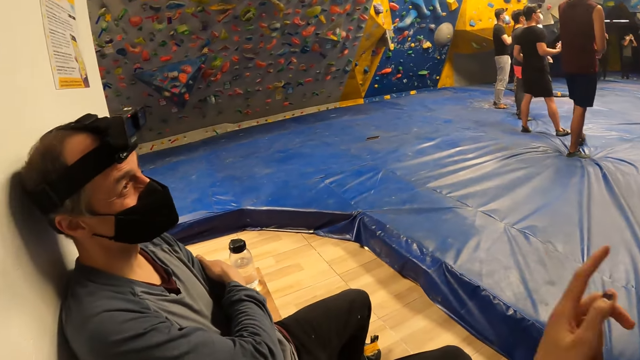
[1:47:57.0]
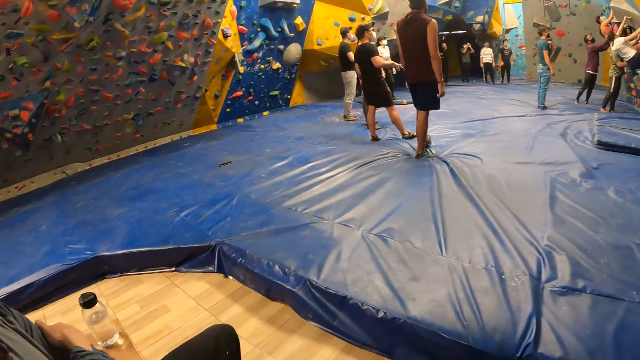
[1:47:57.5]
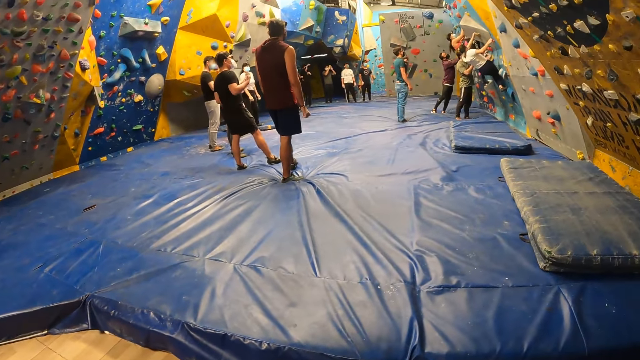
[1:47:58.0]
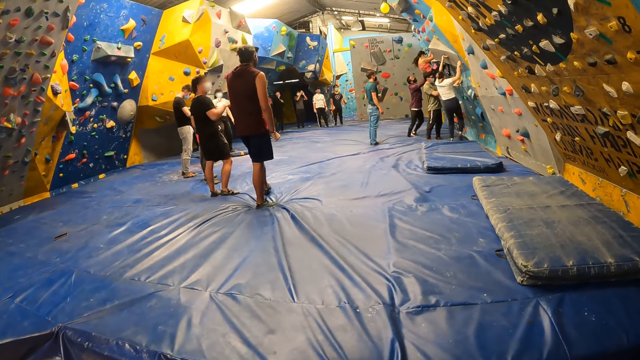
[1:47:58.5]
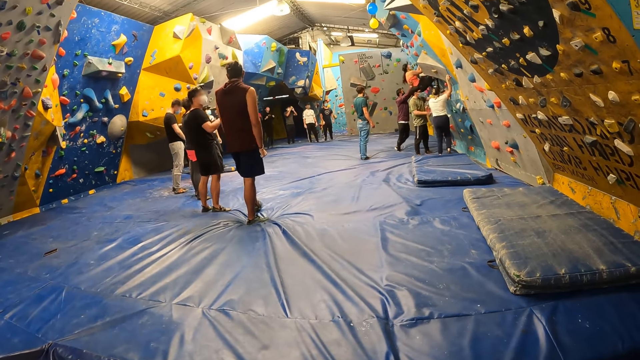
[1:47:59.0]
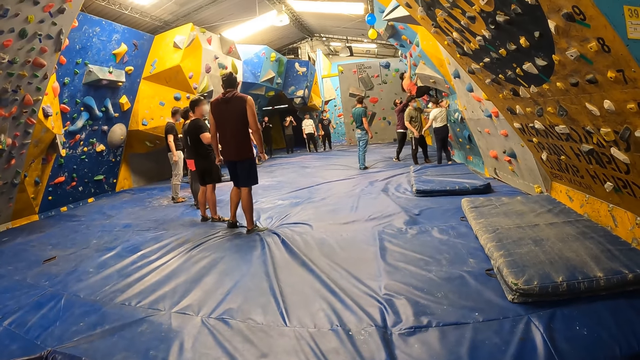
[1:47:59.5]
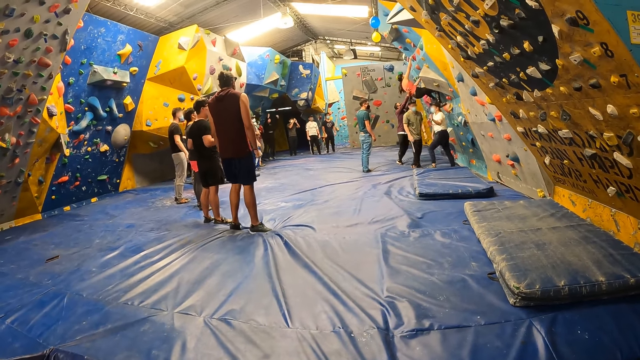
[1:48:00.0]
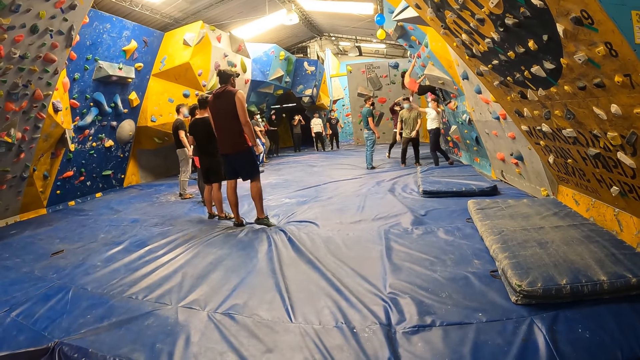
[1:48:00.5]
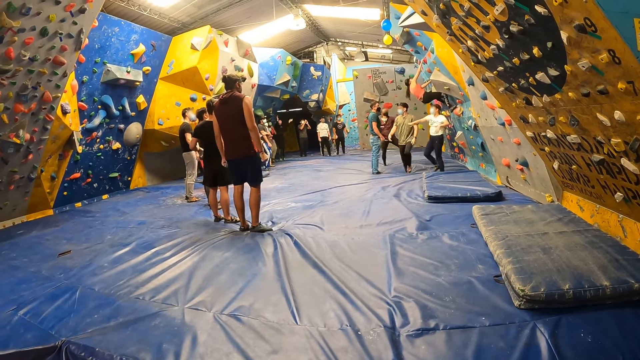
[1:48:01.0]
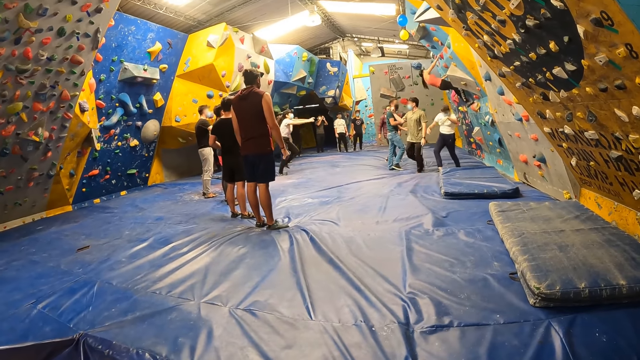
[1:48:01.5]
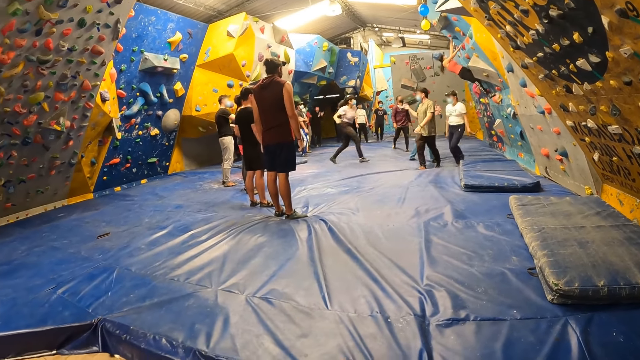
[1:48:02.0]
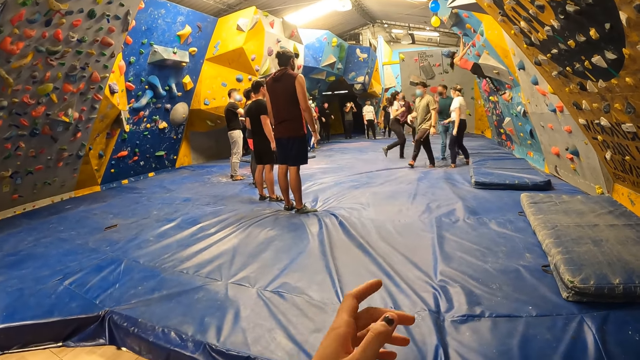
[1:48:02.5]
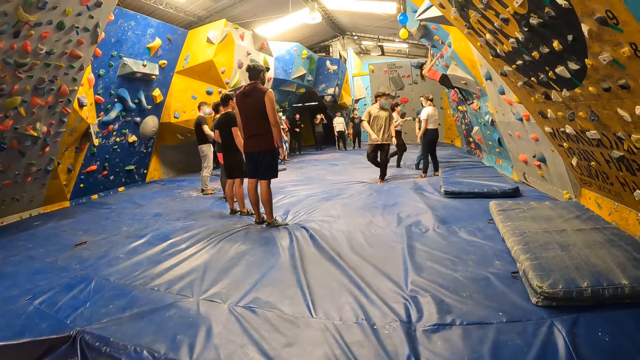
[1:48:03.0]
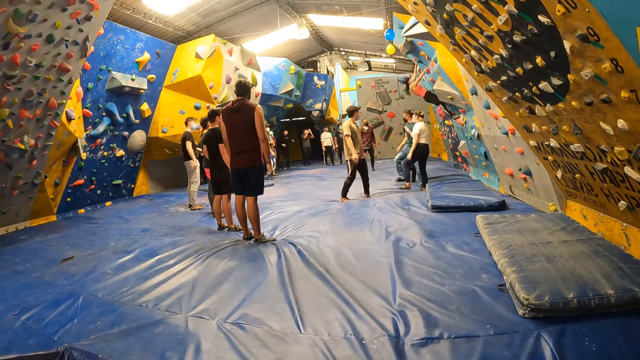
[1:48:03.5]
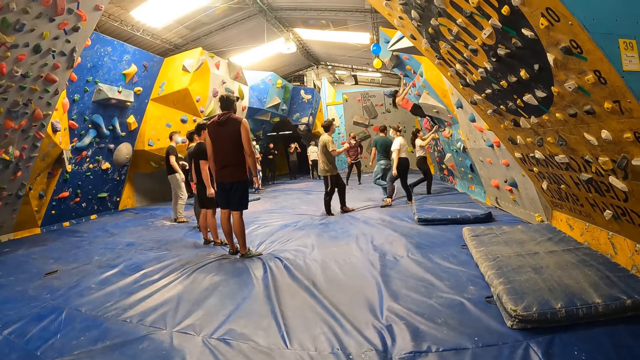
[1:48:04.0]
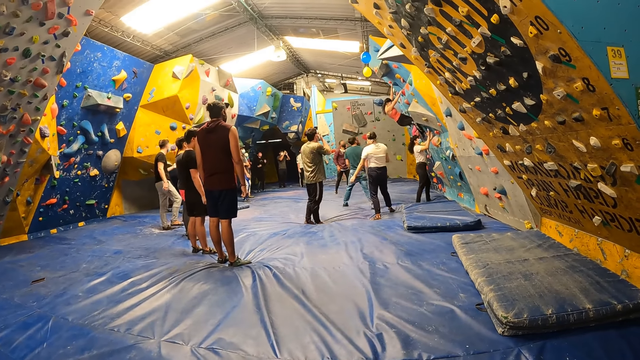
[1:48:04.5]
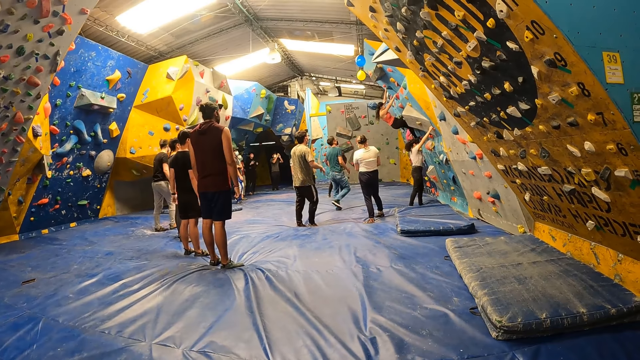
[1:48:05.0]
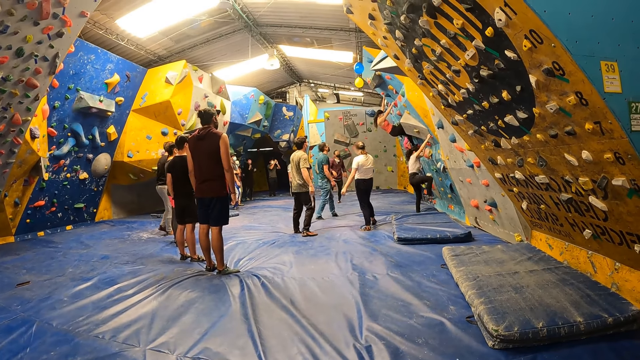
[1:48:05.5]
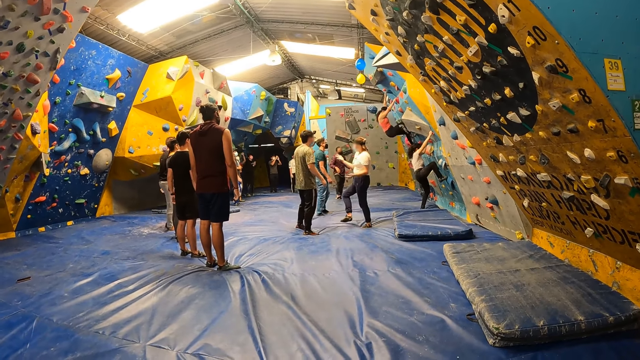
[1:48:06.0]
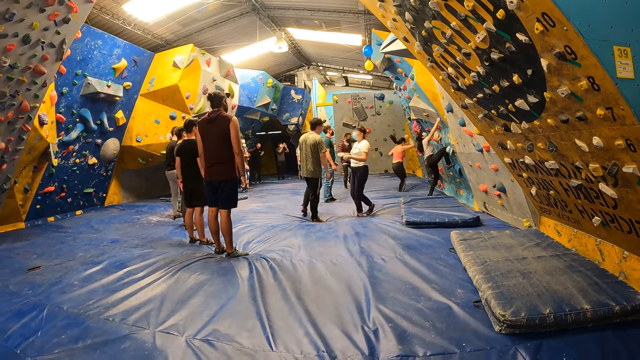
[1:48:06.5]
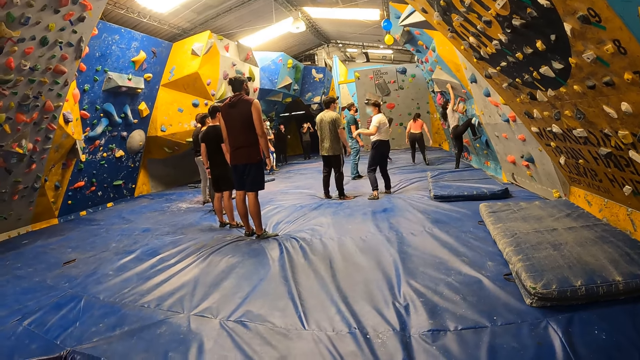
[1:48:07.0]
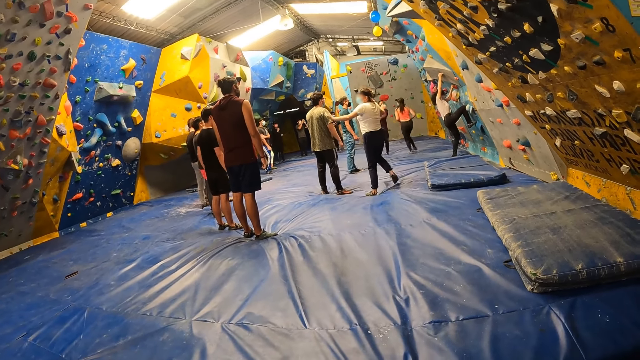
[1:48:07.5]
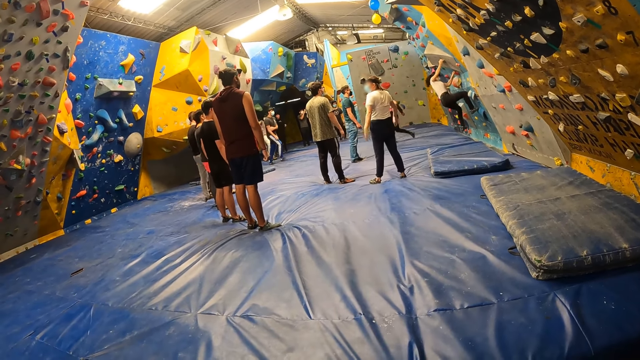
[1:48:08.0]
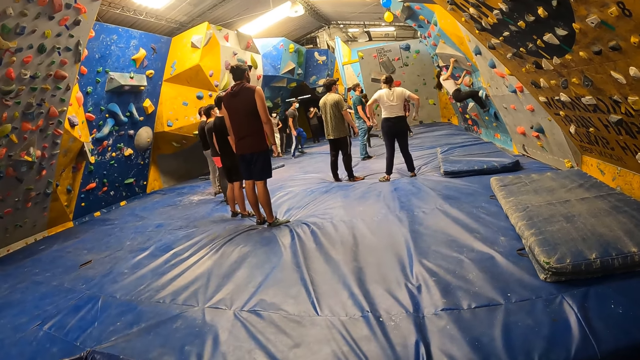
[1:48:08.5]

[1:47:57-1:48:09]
A person moves a hand. The camera wearer stretches his left hand towards the bouldering ground. He lowers his left hand.

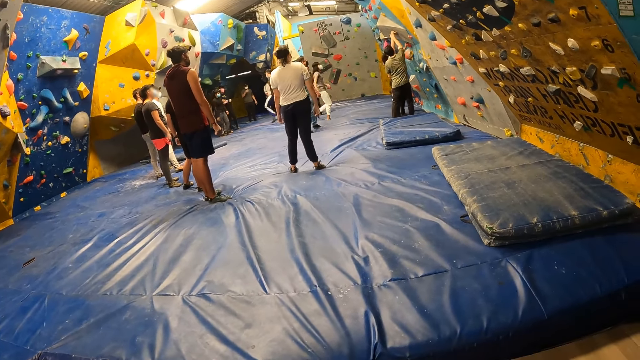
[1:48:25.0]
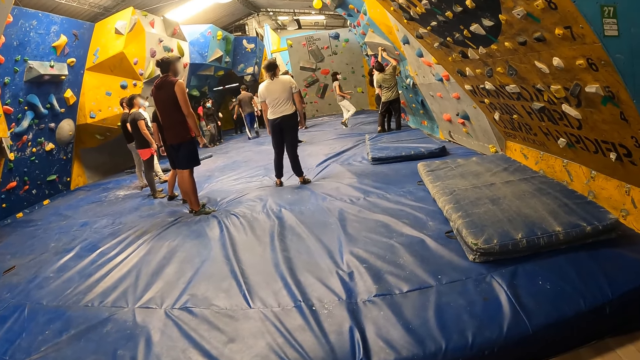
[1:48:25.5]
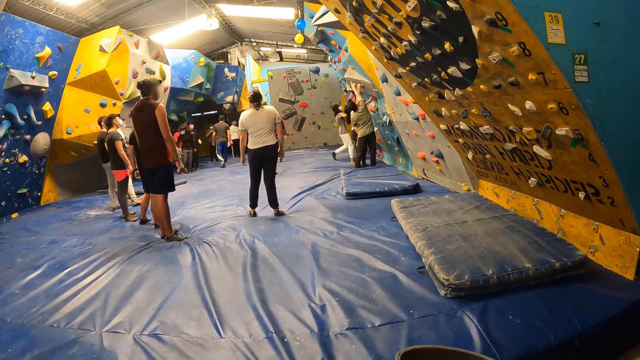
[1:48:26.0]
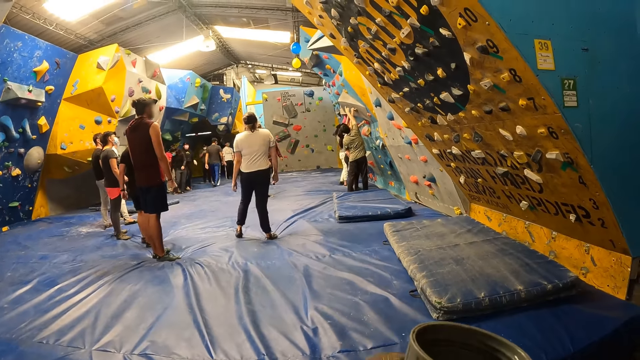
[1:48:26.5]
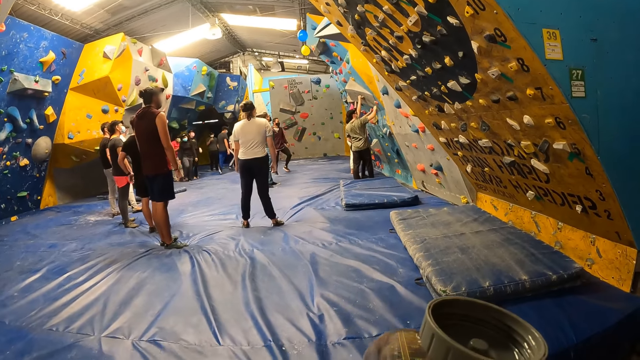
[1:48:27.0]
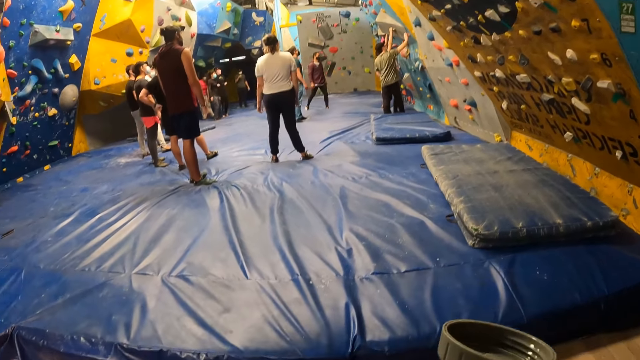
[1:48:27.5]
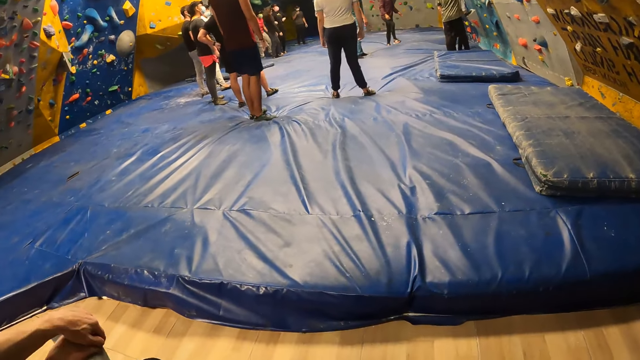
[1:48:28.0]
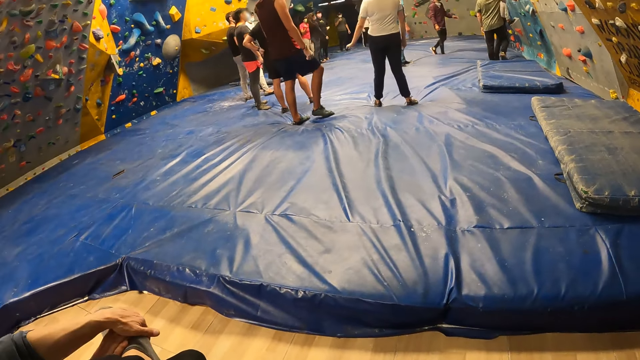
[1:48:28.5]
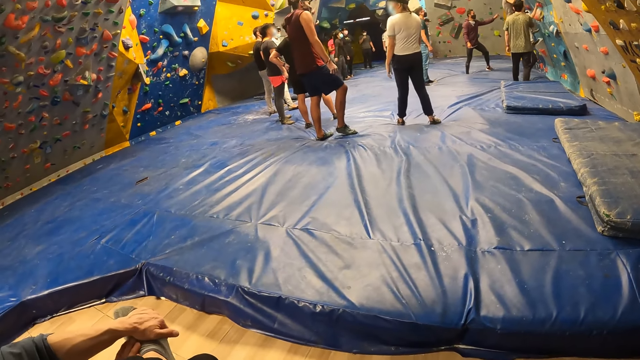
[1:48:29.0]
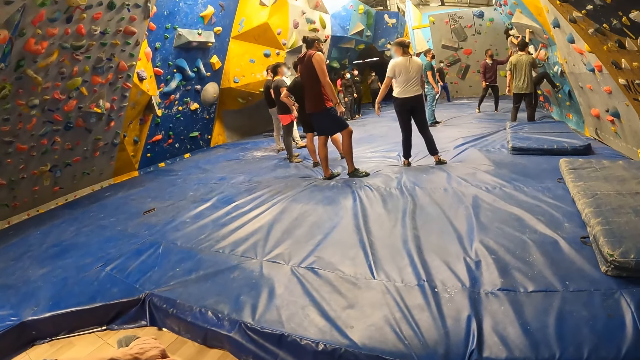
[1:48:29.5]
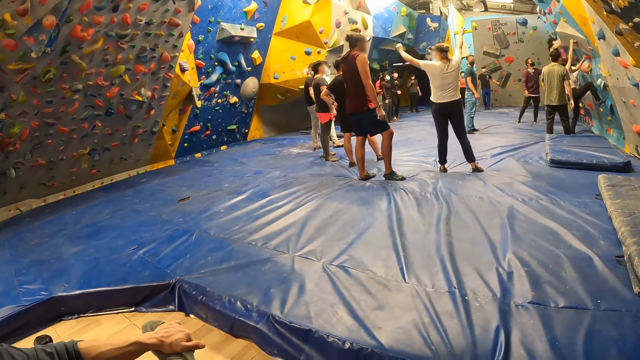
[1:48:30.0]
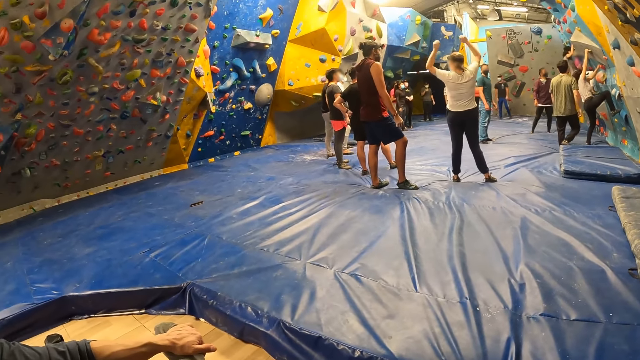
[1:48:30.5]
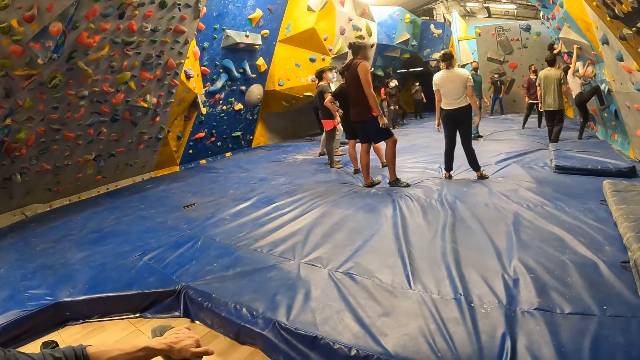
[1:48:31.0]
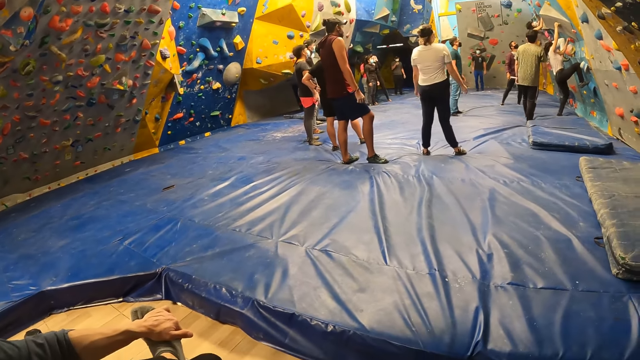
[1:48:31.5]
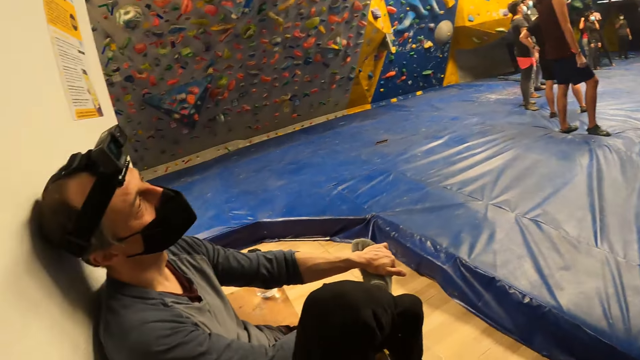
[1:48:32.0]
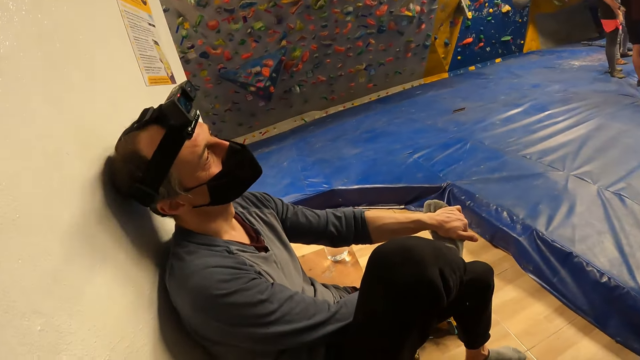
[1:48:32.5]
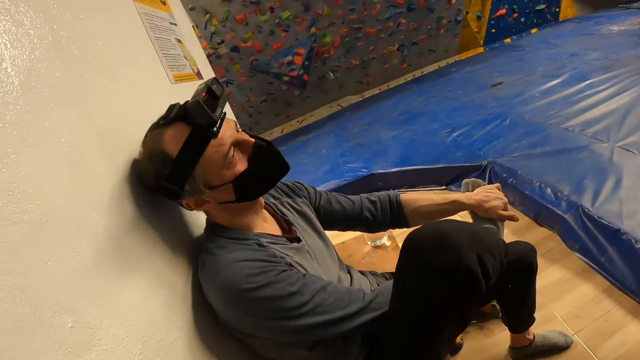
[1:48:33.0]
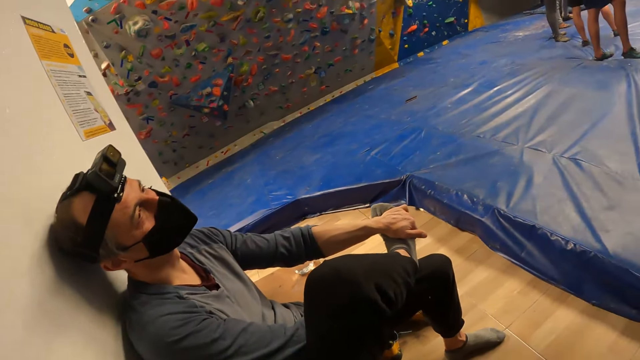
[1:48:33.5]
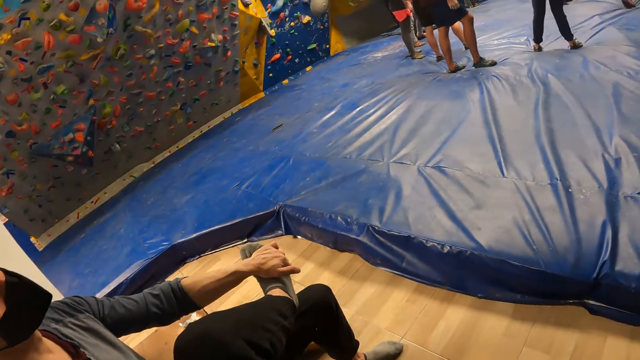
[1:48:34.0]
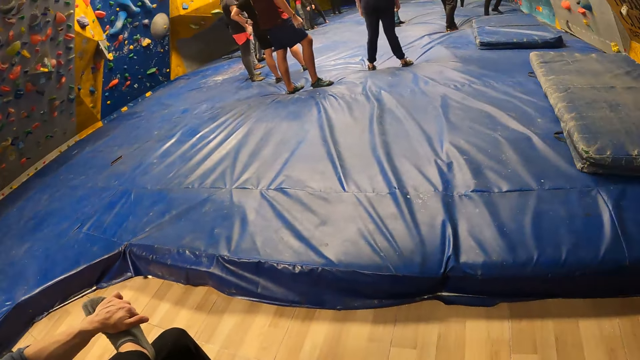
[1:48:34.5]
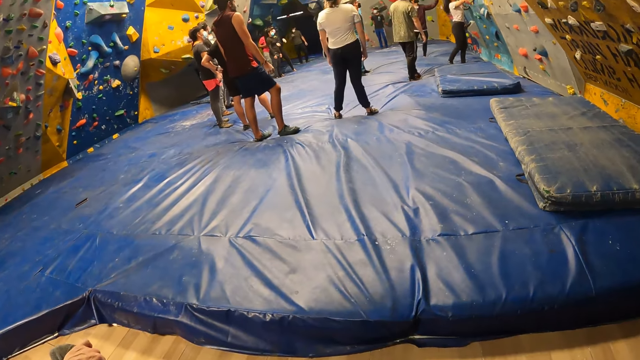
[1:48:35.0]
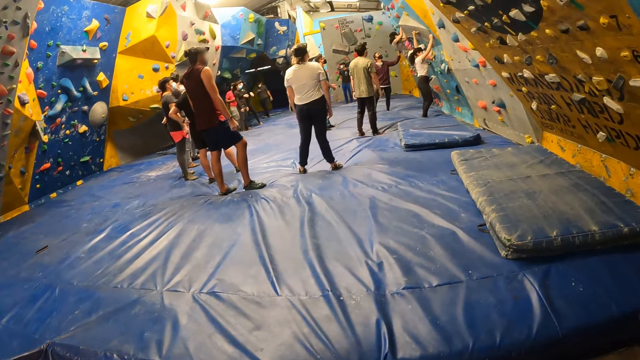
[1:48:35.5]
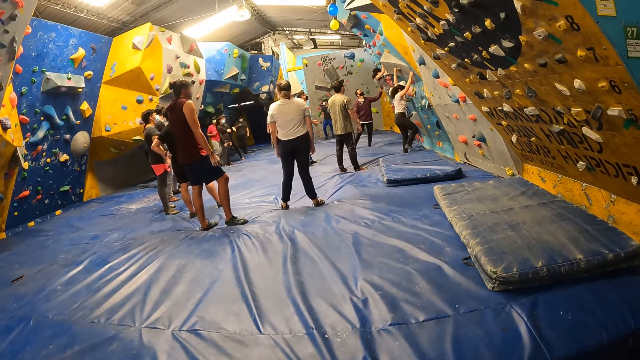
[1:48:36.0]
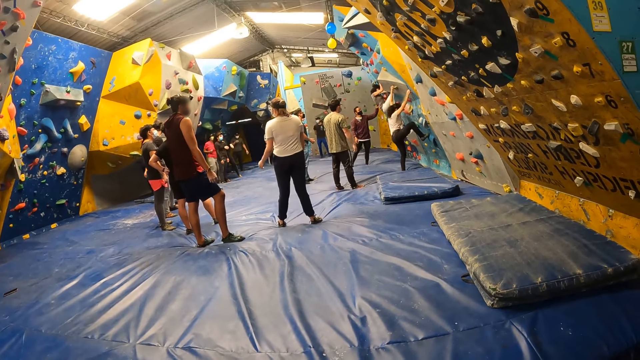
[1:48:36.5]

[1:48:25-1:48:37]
The camera wearer raises a cup with her right hand. She puts the cup forward. She looks around. She interacts with a man.
